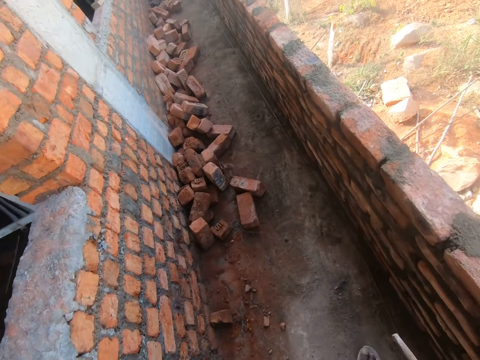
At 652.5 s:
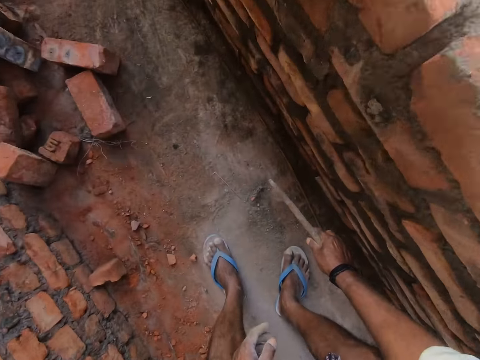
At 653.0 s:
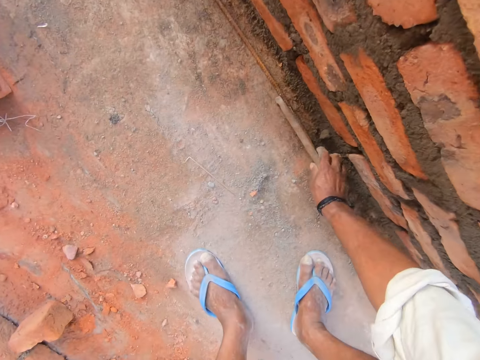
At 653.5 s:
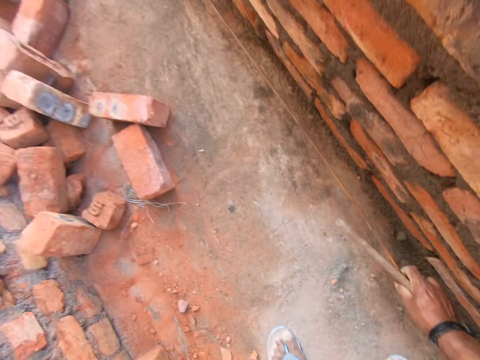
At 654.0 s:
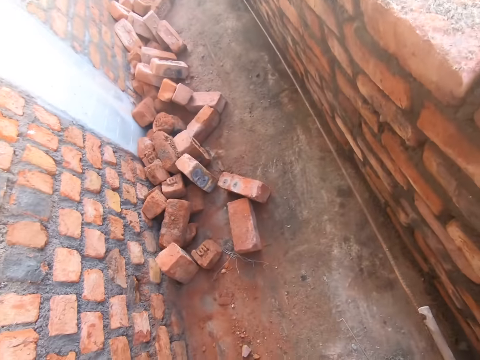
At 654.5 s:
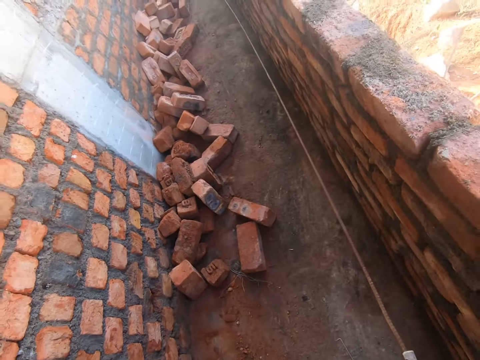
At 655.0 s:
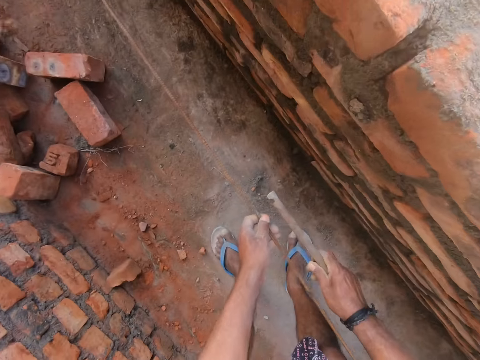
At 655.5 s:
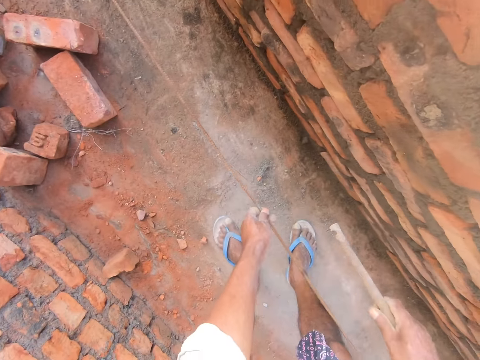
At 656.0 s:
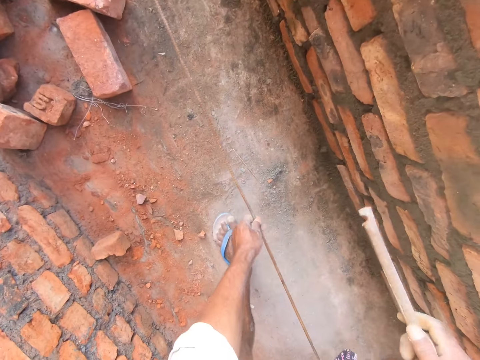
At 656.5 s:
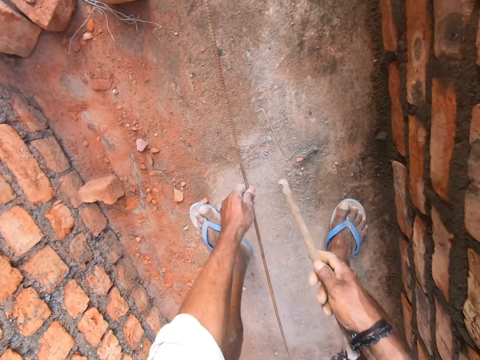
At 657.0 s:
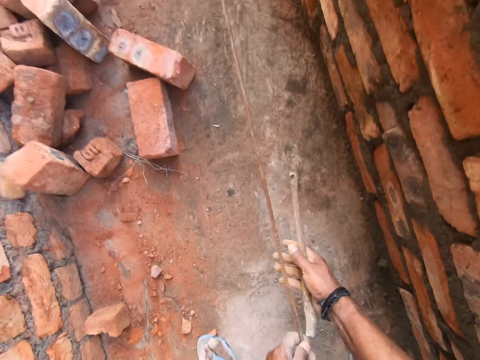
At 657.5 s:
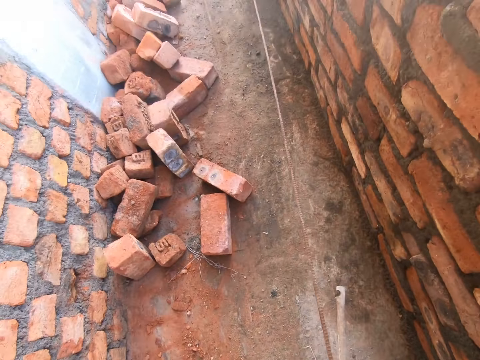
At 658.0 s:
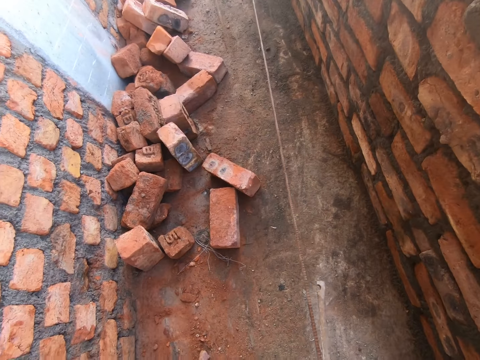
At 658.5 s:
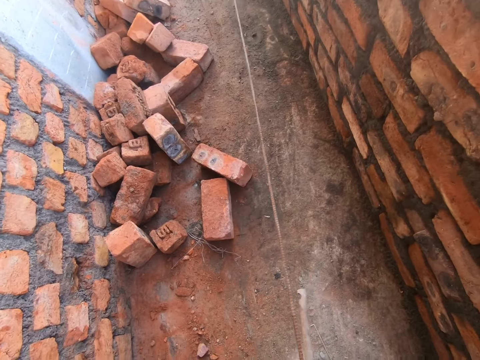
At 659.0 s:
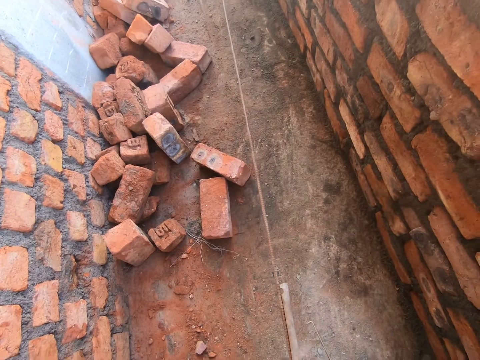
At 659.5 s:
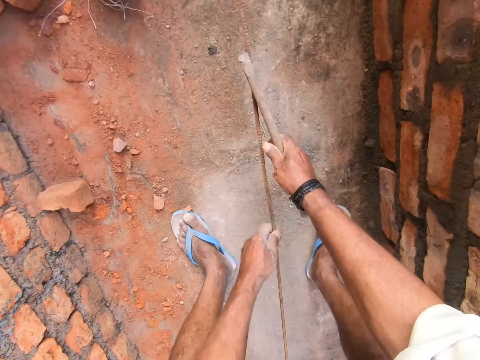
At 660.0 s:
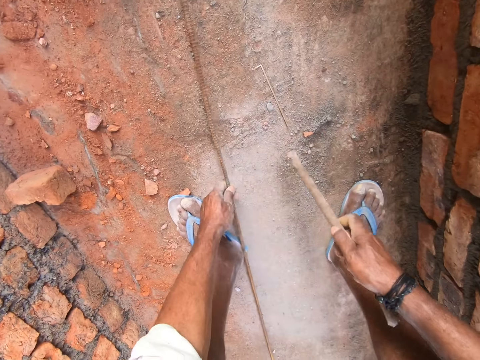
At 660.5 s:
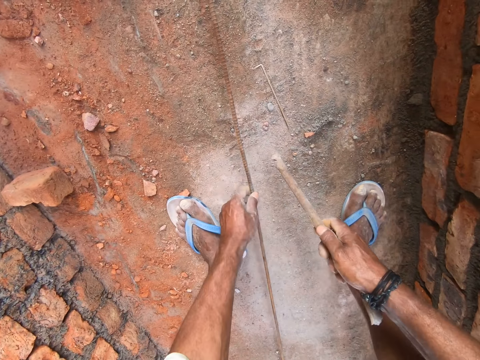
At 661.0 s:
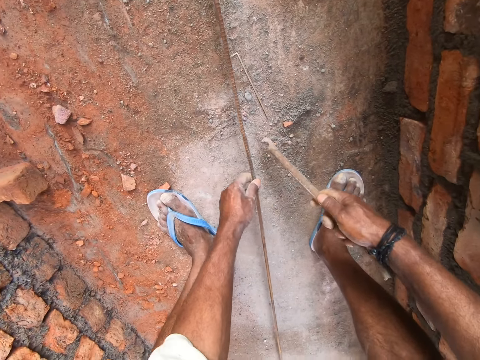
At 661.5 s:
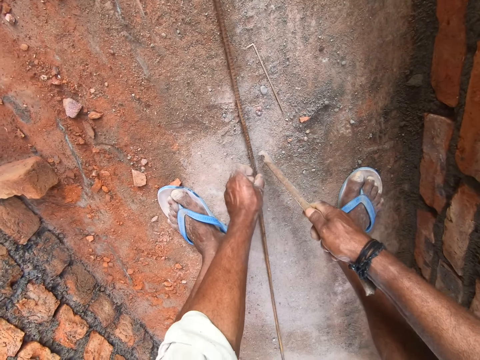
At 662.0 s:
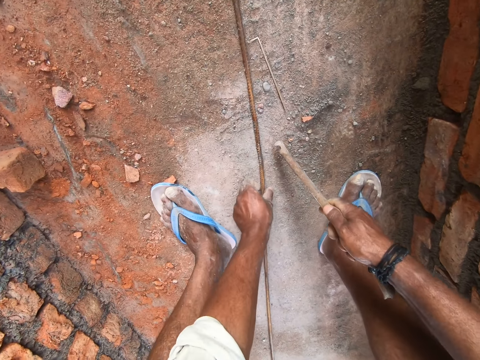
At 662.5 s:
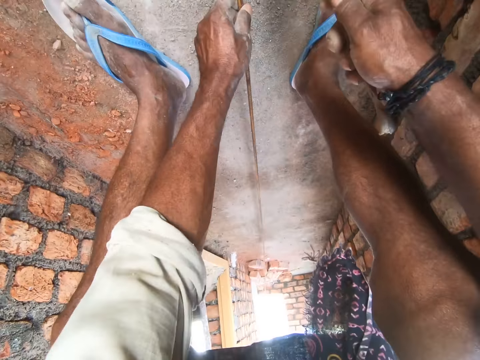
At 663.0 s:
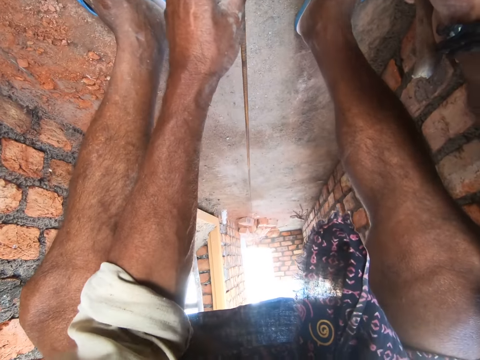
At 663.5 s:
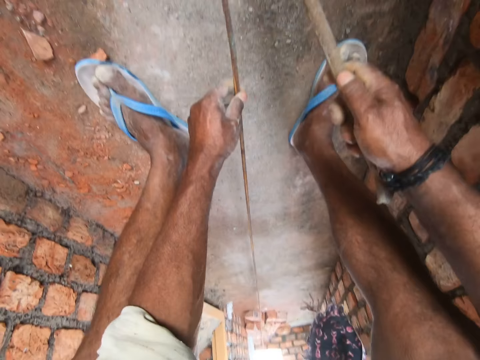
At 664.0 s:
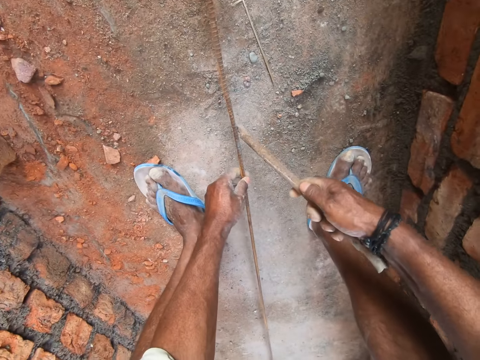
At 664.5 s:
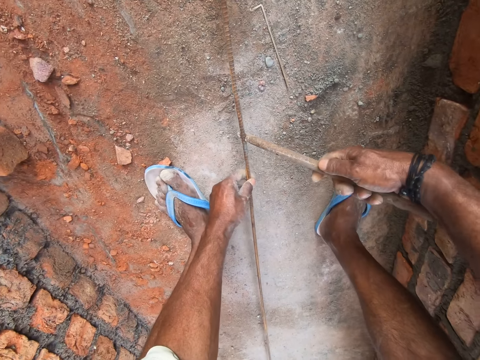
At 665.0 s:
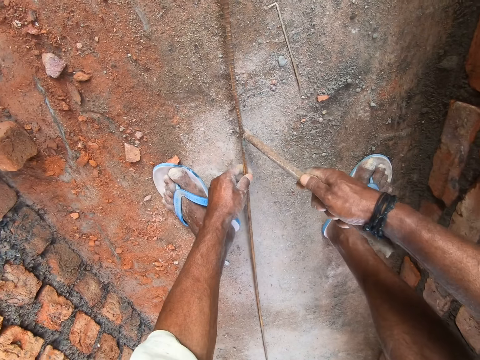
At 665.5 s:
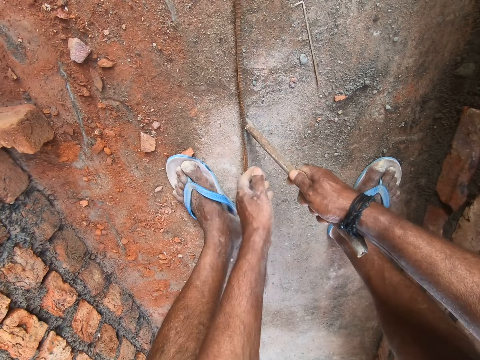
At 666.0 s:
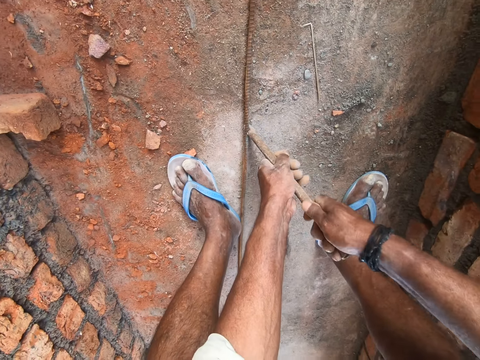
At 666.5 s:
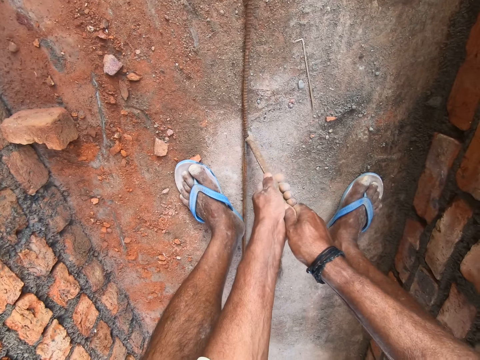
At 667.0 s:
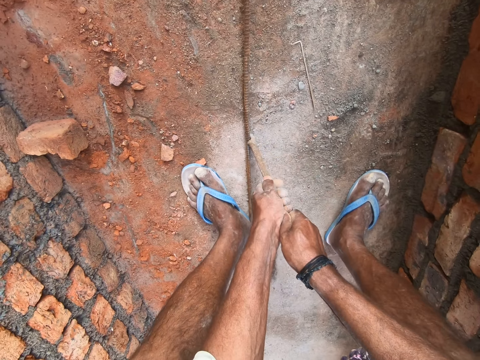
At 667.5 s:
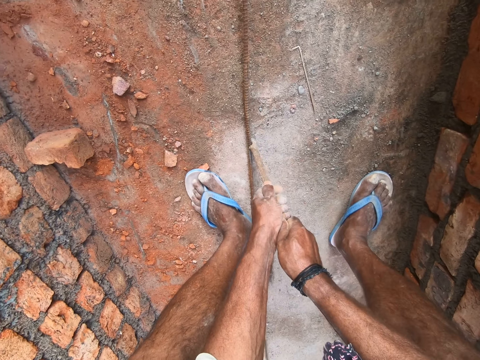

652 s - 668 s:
The camera wearer picks up a wire or metal. They talk. They straighten the metal. They put down the wire. They lift the wire. They twist the wire.

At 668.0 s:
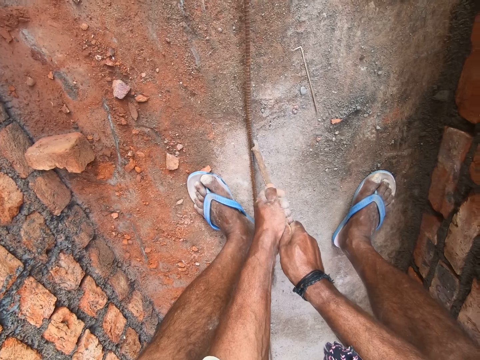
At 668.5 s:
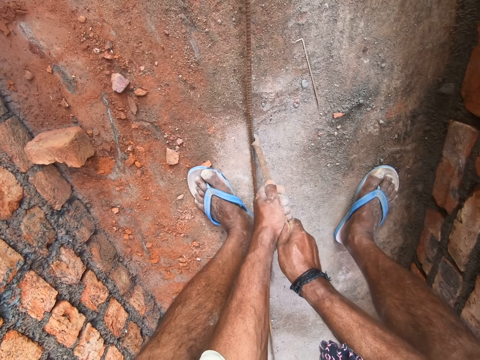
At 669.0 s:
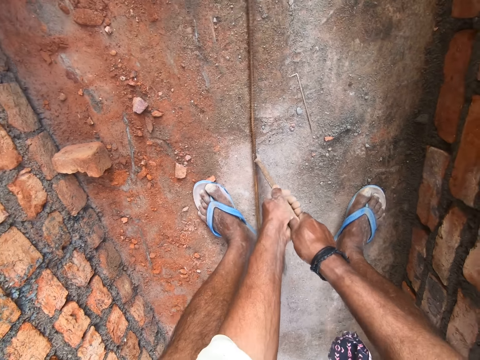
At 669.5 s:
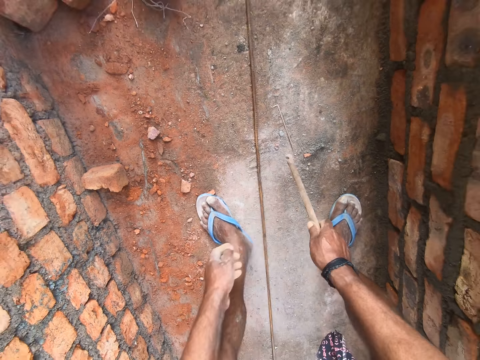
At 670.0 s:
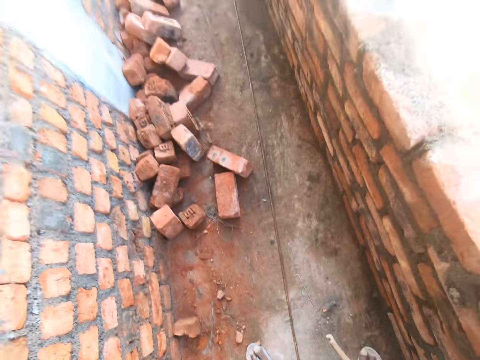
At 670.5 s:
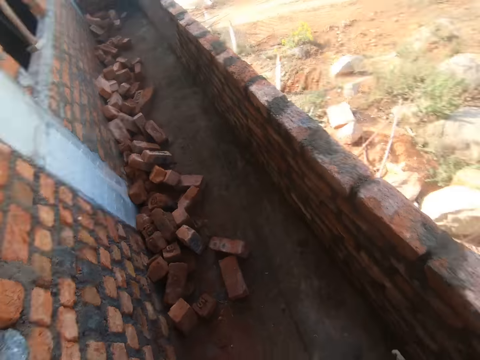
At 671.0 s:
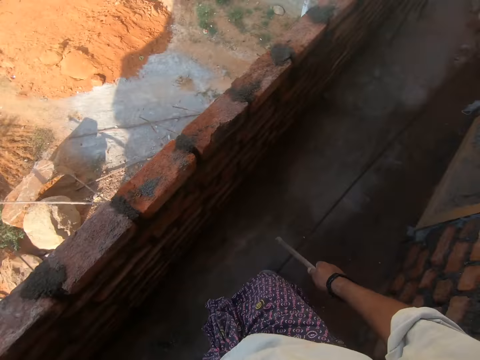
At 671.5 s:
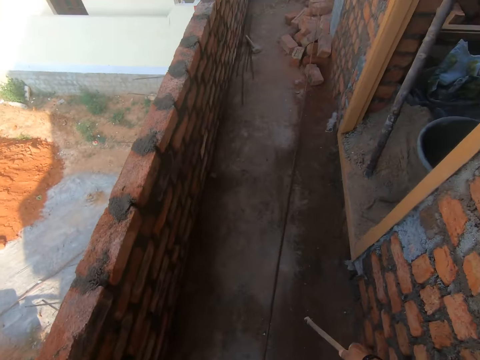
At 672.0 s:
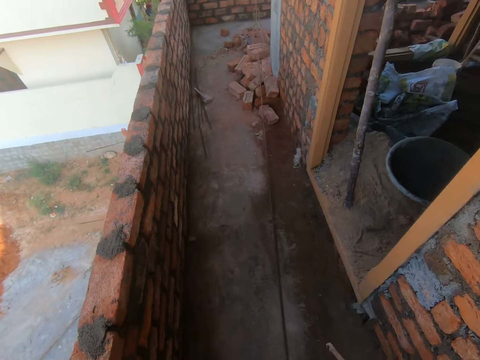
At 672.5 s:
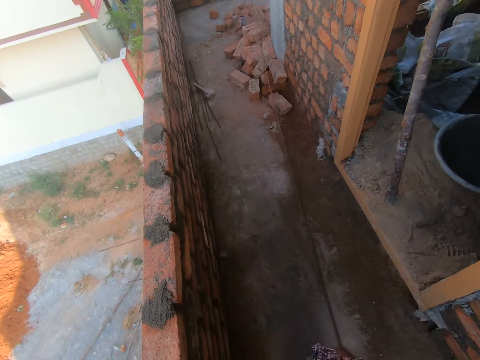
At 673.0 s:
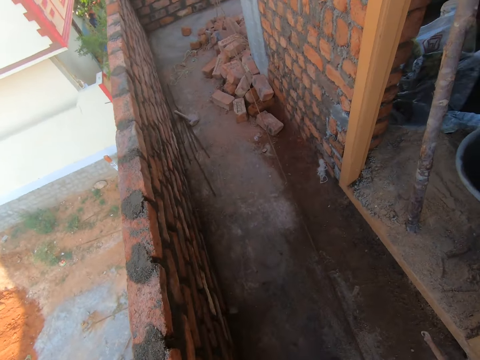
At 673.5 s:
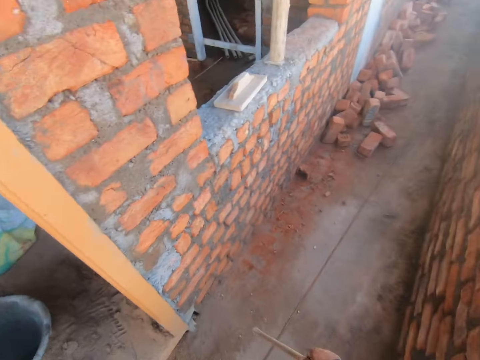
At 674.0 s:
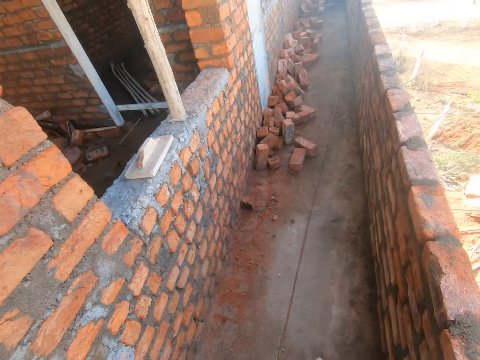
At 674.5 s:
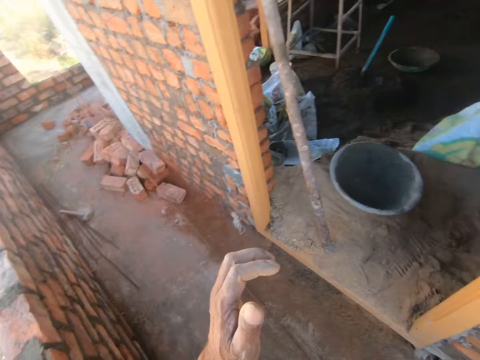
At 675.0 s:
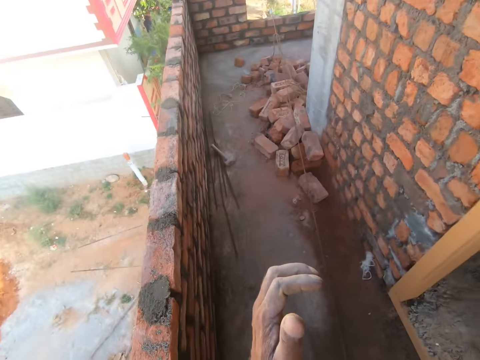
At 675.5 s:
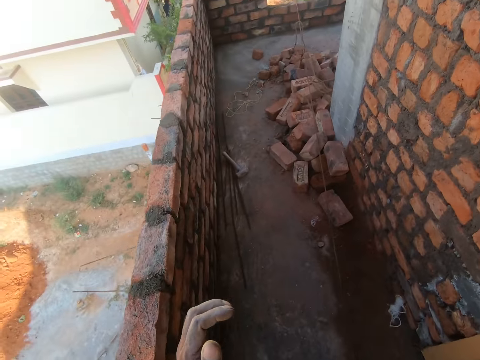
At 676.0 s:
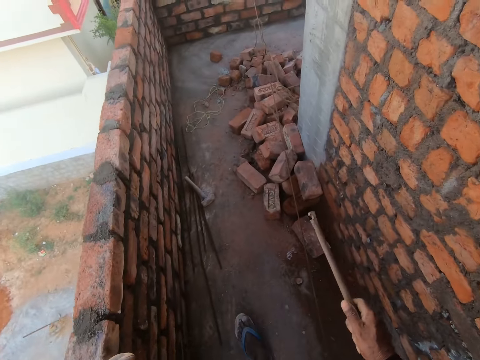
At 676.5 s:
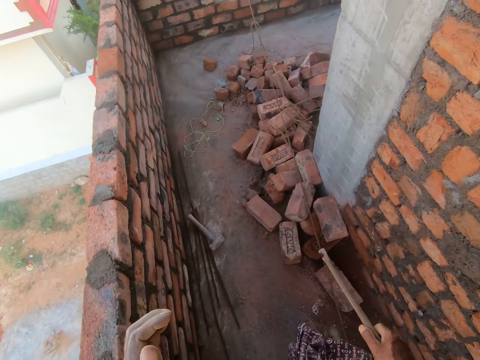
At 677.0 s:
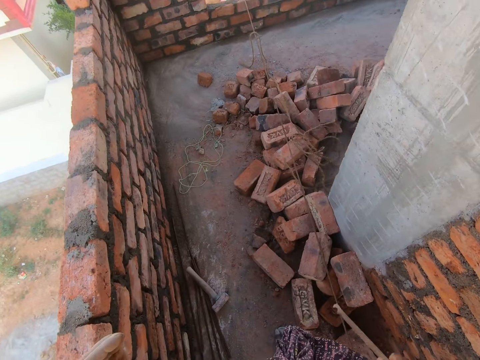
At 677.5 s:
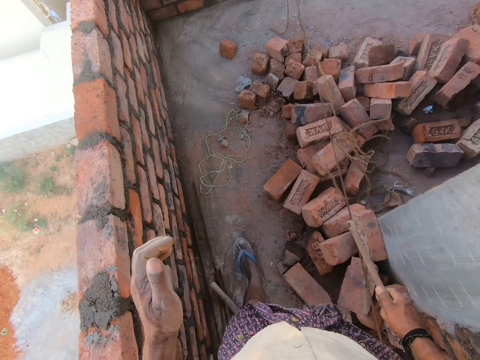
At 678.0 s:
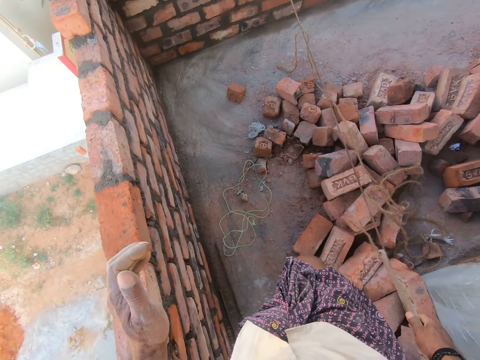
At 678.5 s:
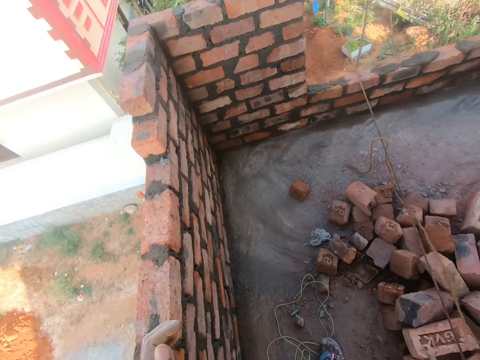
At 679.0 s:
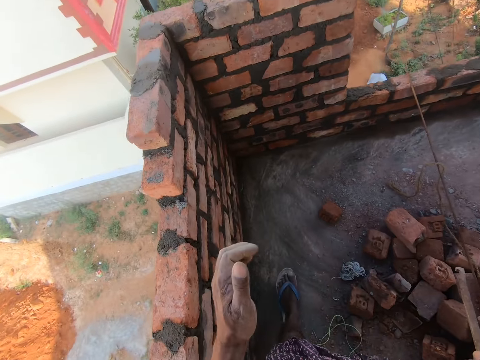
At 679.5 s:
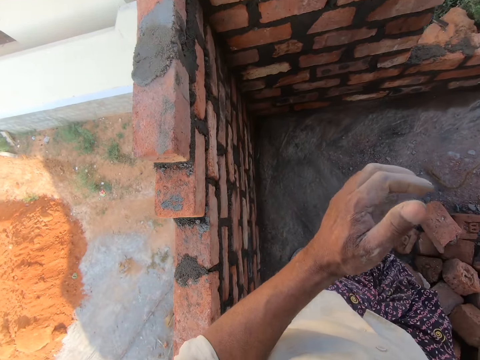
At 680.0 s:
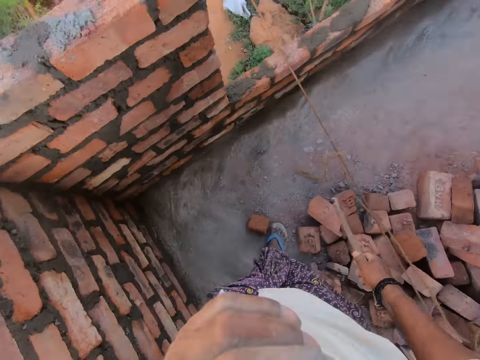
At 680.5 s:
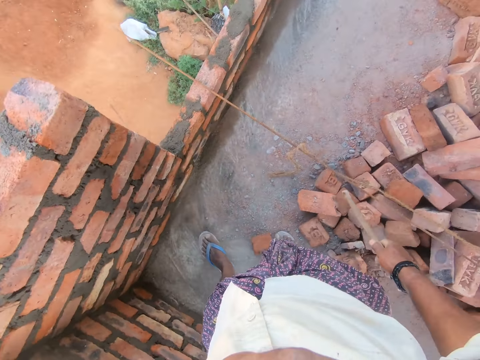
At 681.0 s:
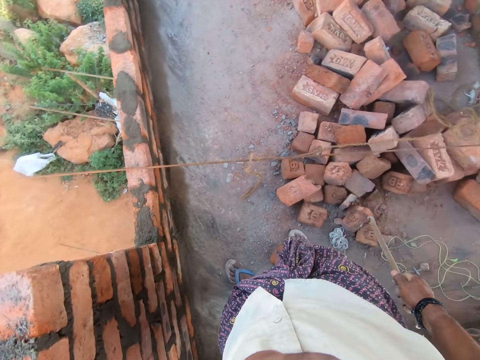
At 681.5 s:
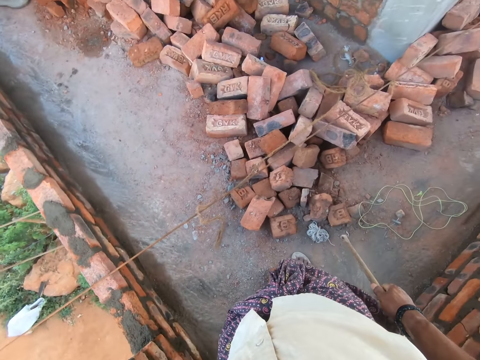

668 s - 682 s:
The camera wearer moves. They look around. They move. They lift the left hand.
